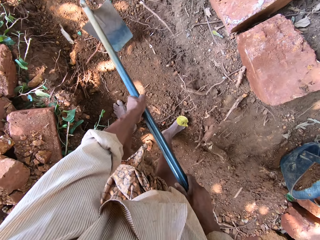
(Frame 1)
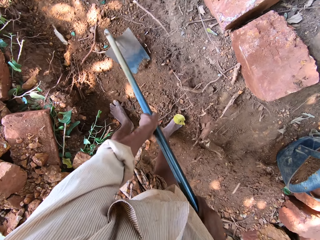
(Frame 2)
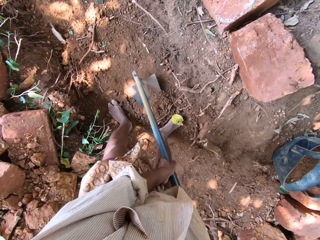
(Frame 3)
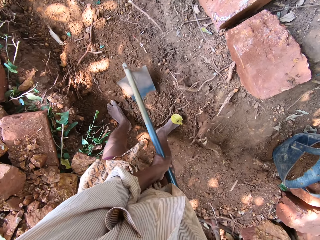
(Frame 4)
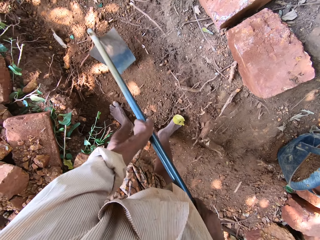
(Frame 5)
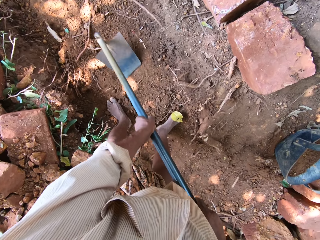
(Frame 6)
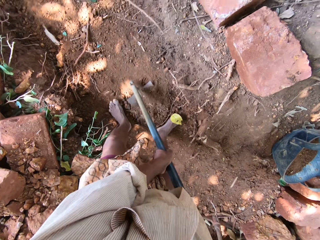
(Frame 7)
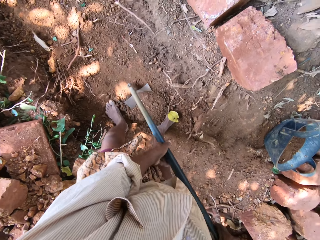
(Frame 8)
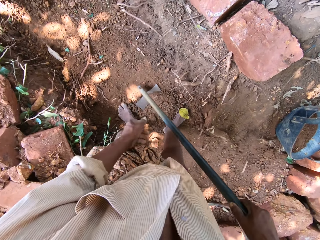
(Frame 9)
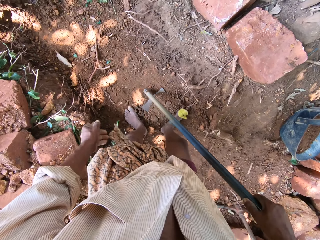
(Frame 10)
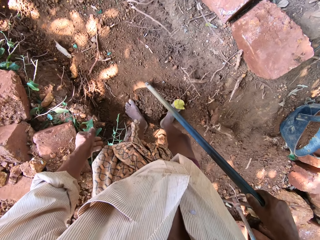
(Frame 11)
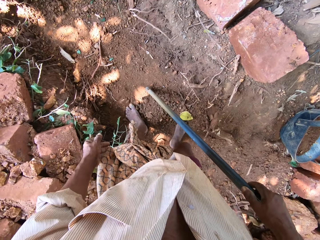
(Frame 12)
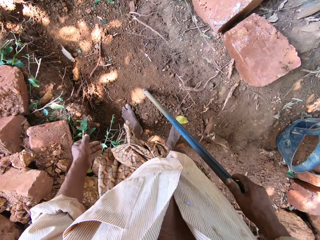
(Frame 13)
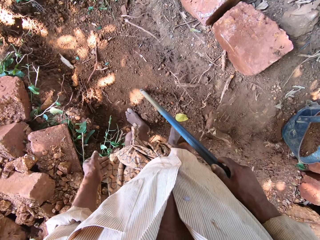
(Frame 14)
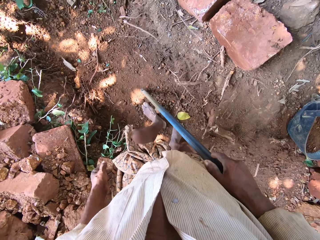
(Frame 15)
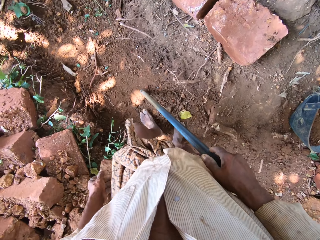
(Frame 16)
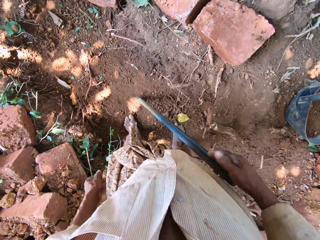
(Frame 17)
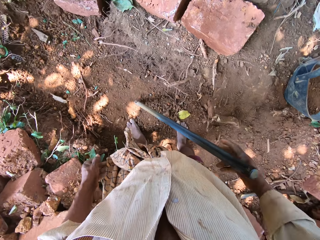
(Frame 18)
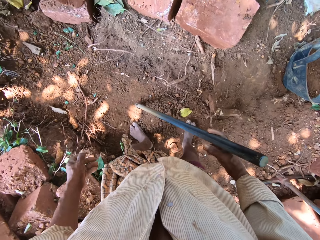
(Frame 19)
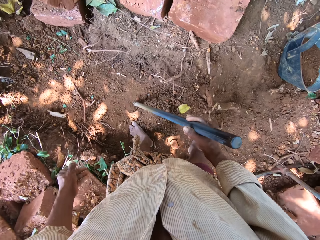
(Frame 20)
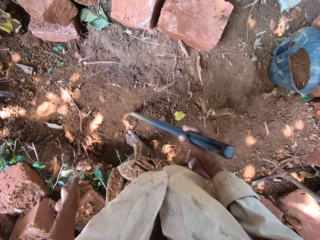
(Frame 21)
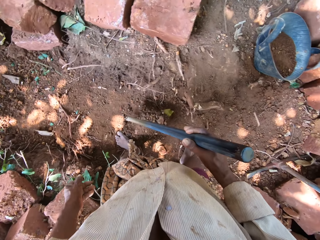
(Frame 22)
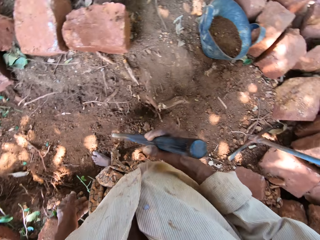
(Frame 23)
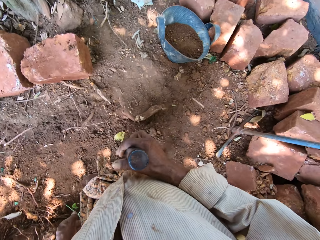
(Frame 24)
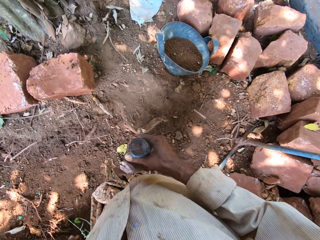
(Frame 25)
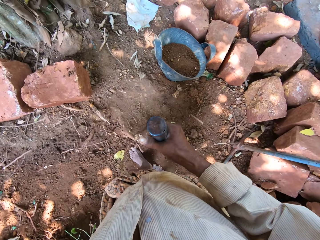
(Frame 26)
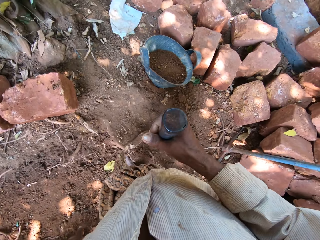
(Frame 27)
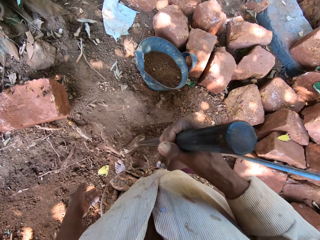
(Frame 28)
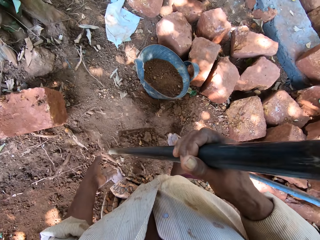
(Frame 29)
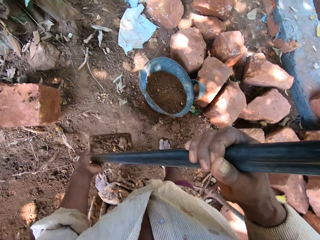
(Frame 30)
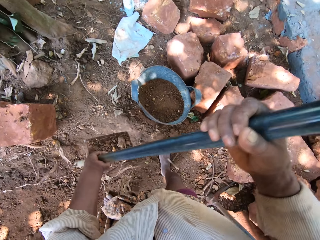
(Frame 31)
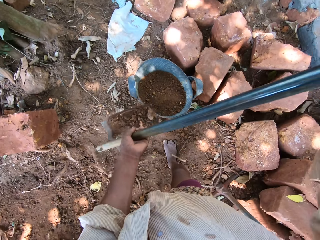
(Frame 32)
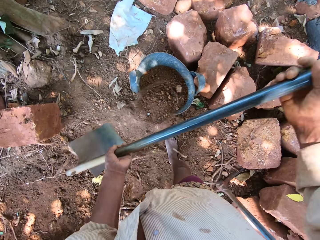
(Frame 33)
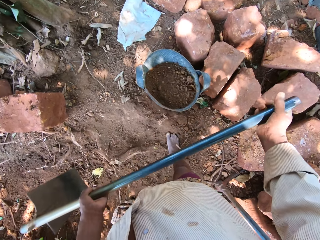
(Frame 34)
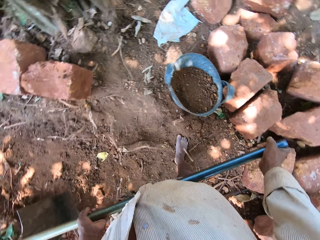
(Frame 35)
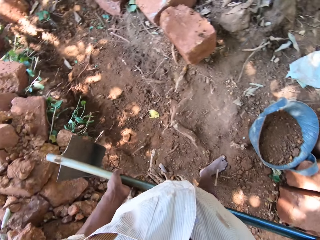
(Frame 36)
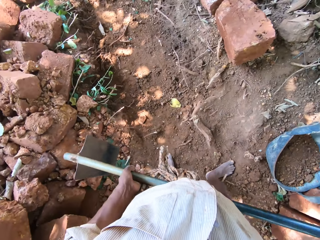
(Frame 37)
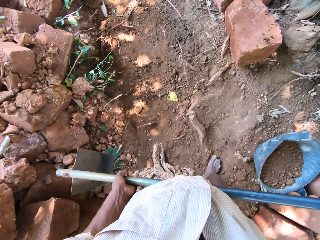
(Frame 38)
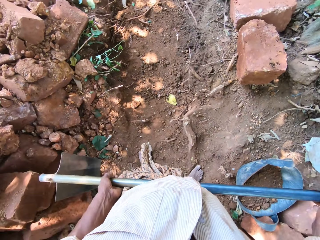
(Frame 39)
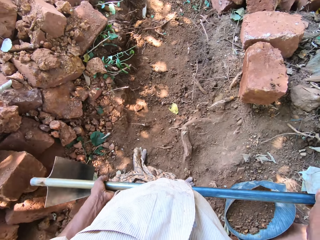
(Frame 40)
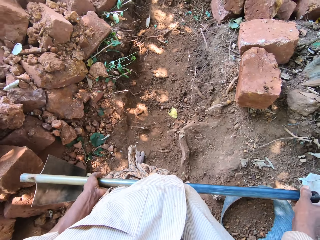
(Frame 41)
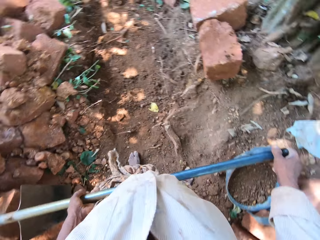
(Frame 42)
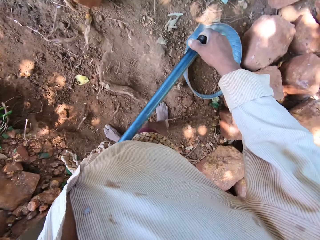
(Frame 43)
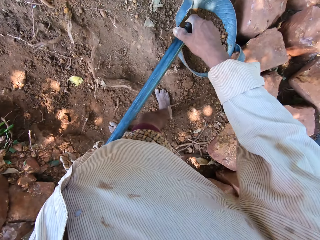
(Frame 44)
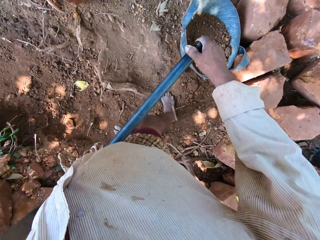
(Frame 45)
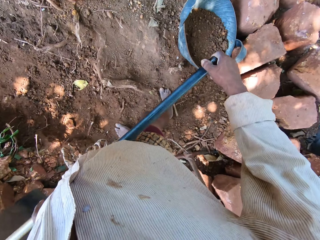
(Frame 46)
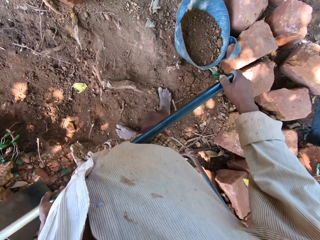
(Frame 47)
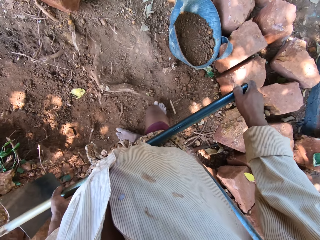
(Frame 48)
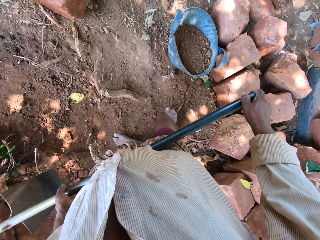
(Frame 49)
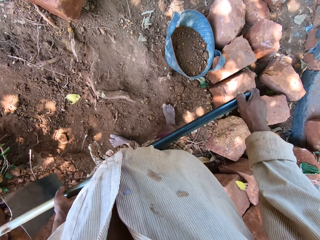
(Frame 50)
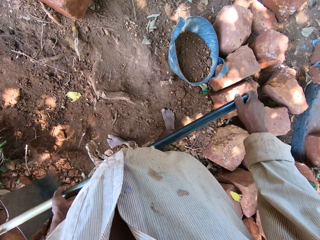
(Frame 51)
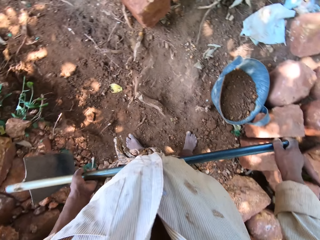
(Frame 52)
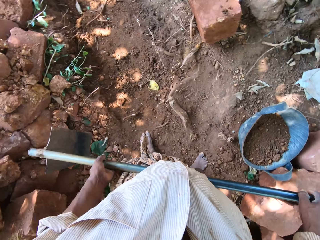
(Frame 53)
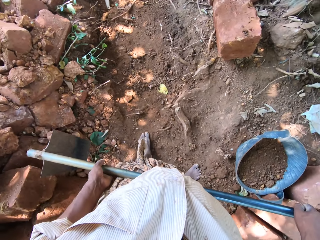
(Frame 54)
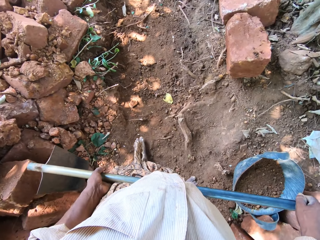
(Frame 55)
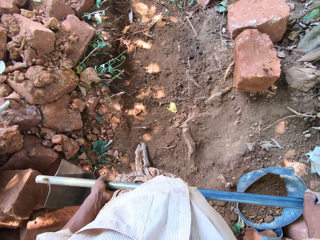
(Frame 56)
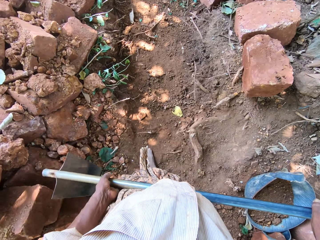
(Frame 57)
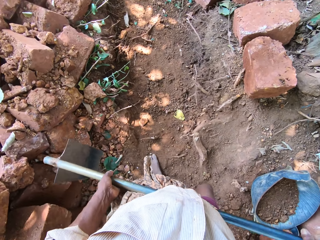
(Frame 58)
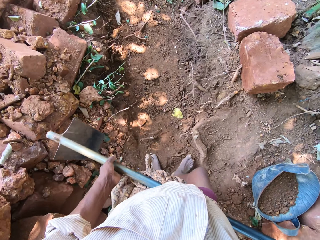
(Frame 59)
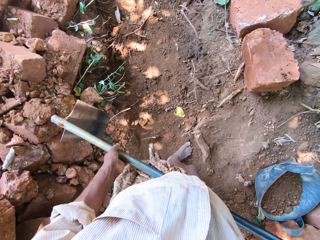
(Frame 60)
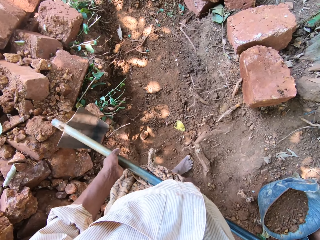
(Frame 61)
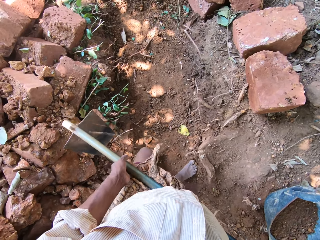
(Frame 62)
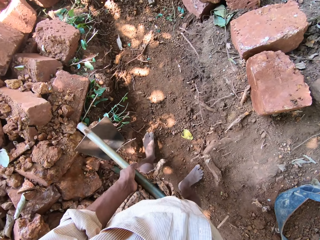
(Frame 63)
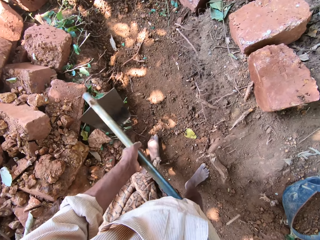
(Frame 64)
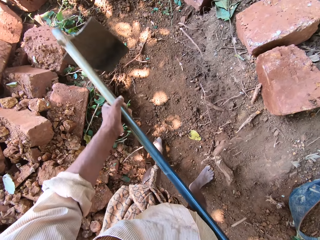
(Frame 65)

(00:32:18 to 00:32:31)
The camera wearer packs sand from the ground to the hoe with his right leg. He packs sand from the ground to the hoe with his left leg. He holds the hoe with his right hand. He pours sand from the hoe in both hands into the bag or bucket of sand on the ground. He looks around.

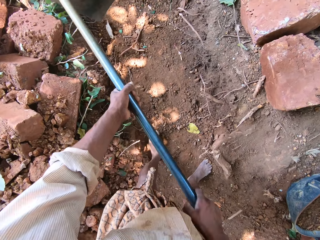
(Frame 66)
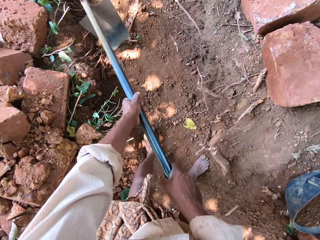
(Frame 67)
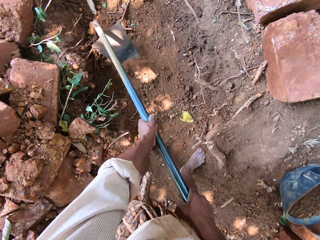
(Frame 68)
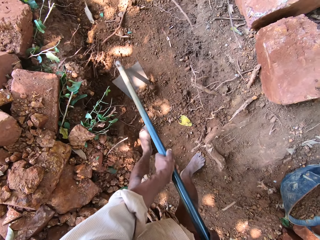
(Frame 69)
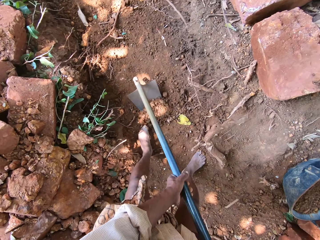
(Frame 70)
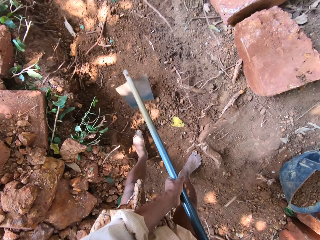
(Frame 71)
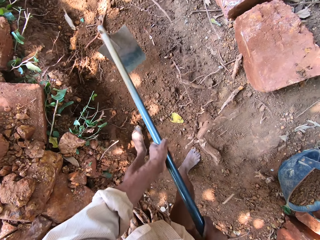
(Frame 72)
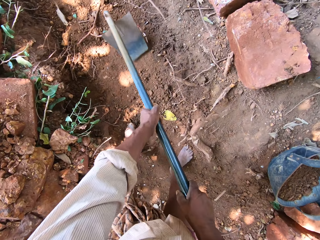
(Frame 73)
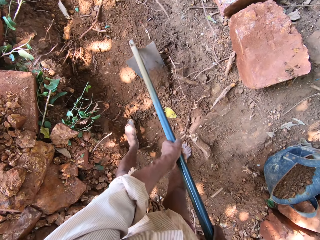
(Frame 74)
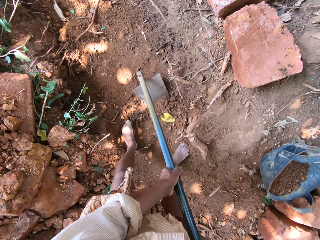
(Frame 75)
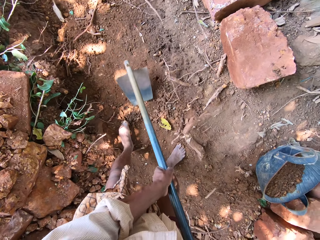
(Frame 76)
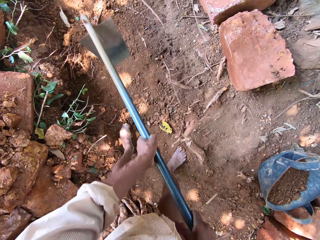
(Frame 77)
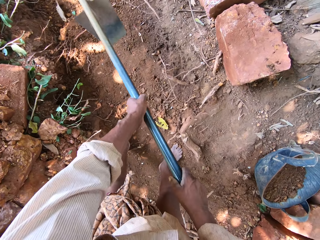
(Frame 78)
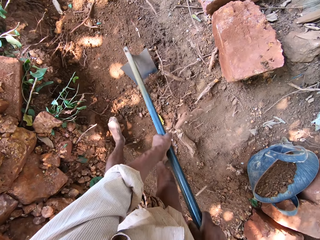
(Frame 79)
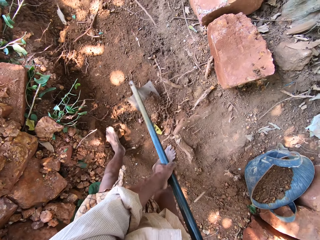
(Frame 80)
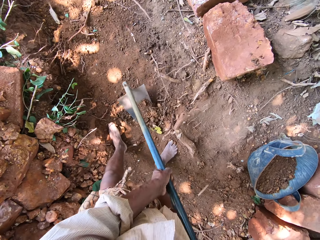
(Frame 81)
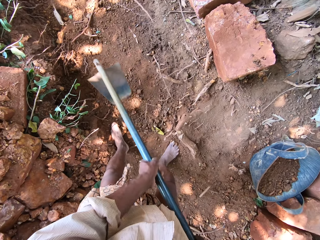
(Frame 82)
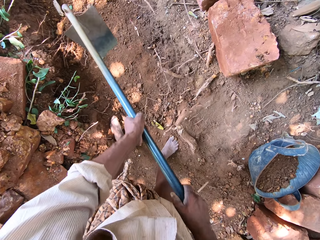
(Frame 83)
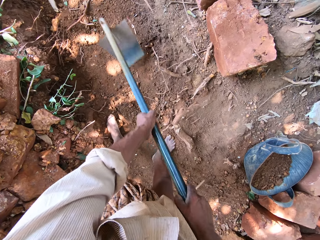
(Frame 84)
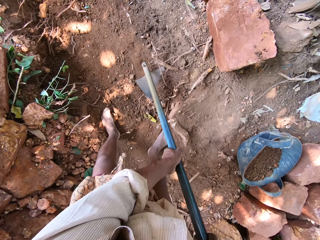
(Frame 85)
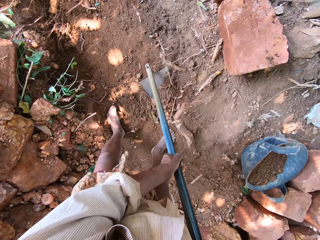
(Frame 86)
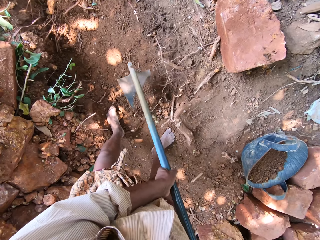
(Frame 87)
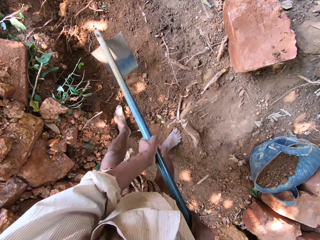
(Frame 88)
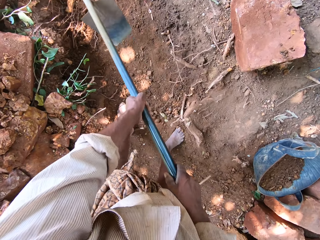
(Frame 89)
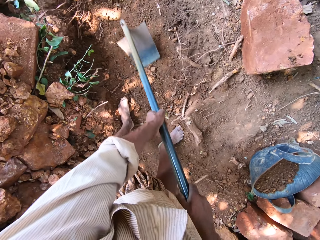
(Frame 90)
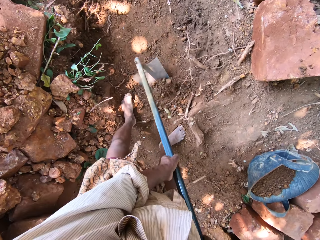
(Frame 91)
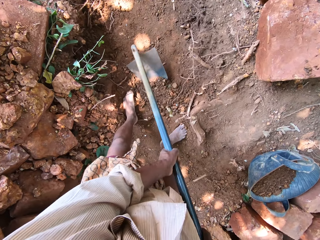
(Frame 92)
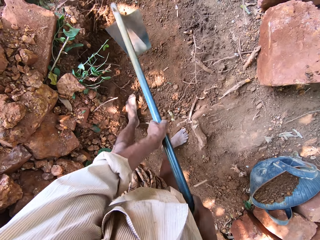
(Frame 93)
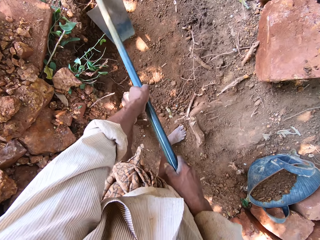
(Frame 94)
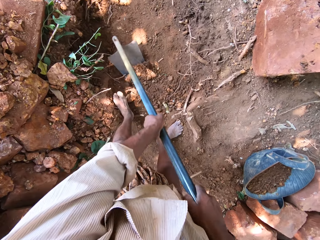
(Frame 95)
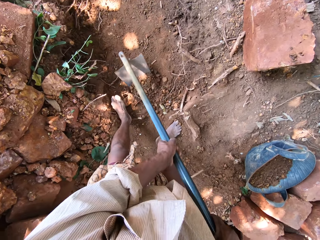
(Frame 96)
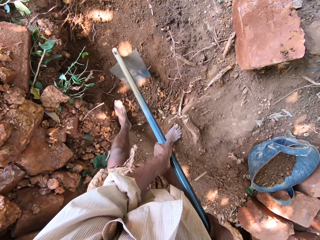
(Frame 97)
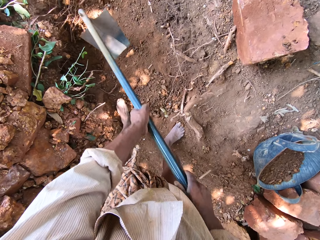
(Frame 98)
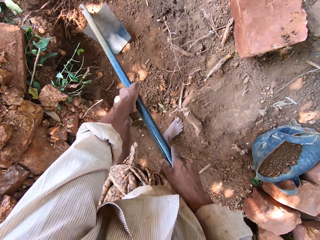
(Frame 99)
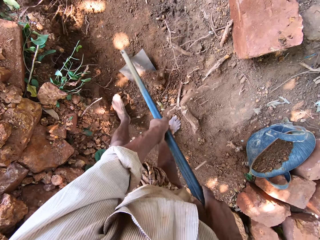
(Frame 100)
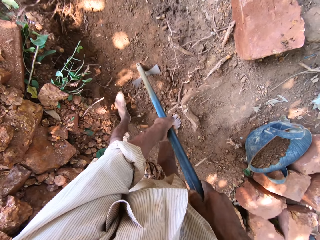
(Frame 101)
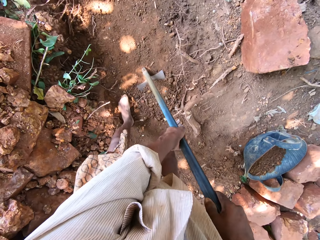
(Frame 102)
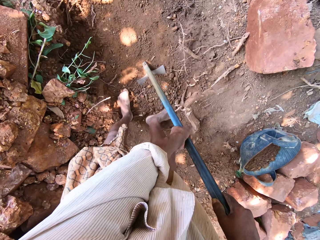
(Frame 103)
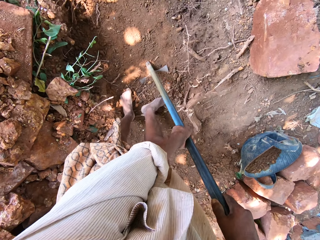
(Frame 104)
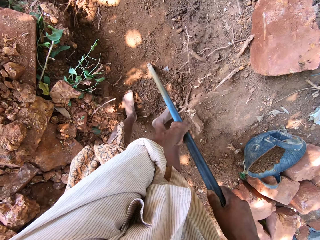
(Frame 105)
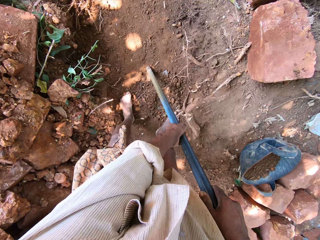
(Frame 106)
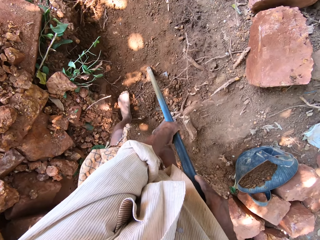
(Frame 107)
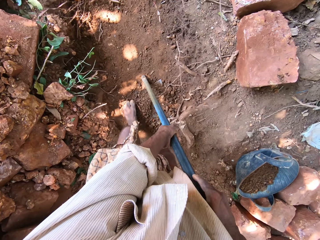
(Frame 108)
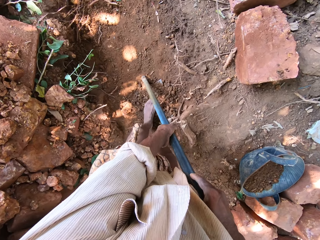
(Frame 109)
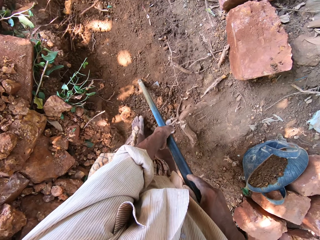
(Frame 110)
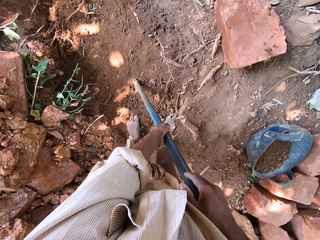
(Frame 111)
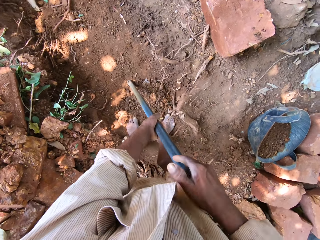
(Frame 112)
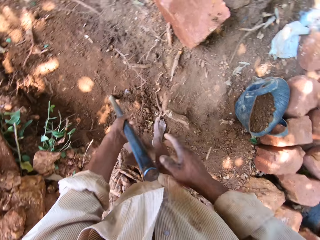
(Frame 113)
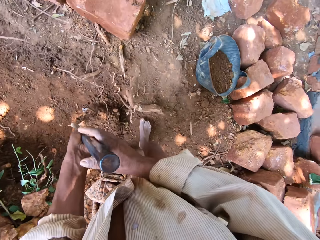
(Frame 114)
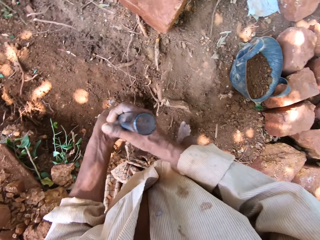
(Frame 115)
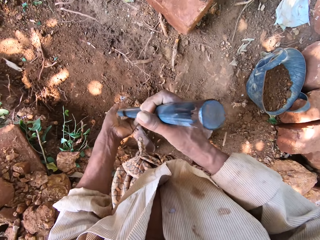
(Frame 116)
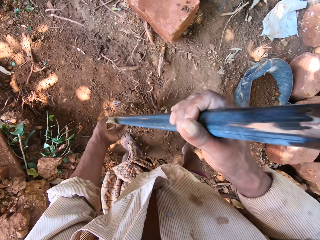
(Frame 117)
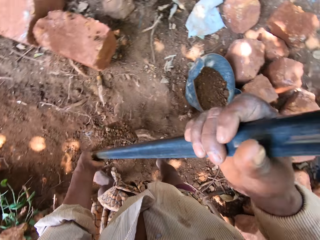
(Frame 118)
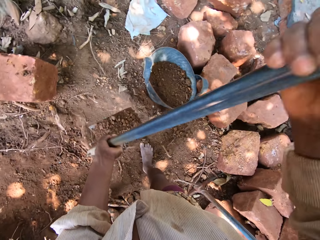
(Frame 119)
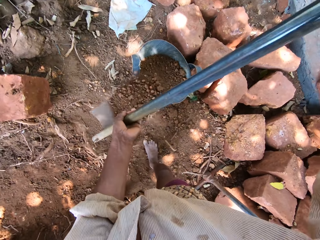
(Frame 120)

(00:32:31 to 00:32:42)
The camera wearer clears sand from the ground with the hoe in both hands. He packs sand from the ground to the hoe with his right leg. He packs sand from the ground to the hoe with his left leg.
